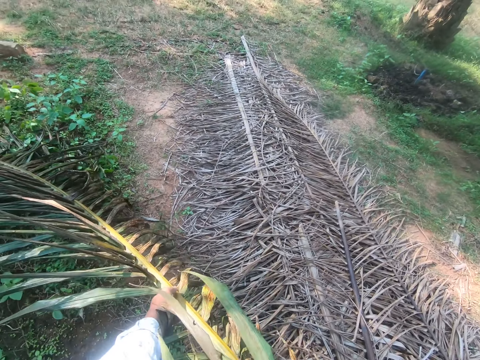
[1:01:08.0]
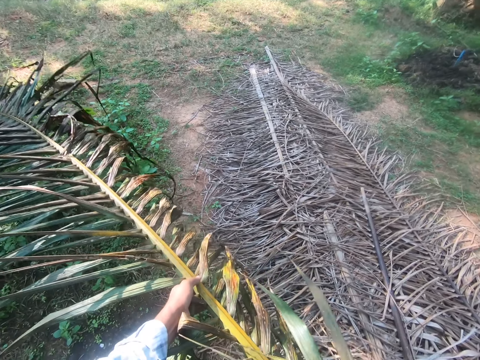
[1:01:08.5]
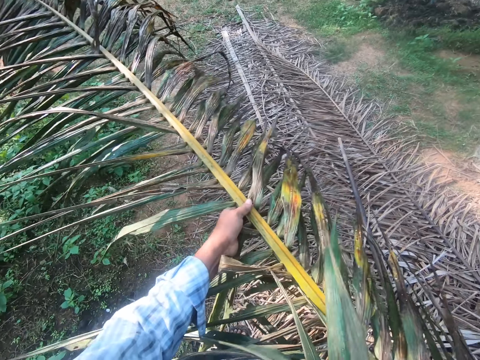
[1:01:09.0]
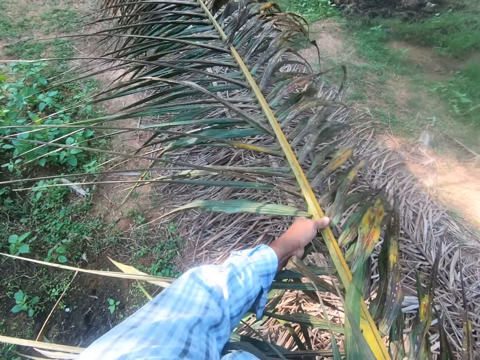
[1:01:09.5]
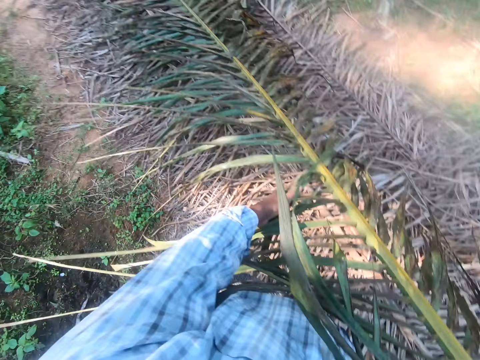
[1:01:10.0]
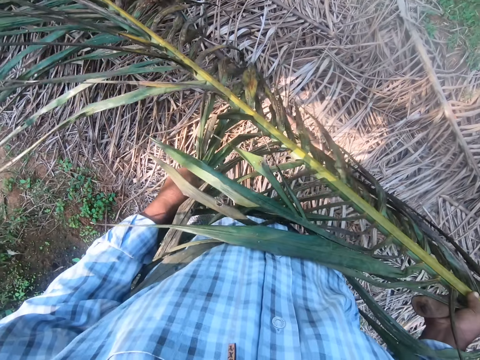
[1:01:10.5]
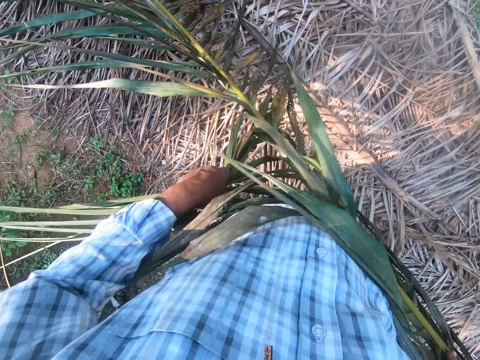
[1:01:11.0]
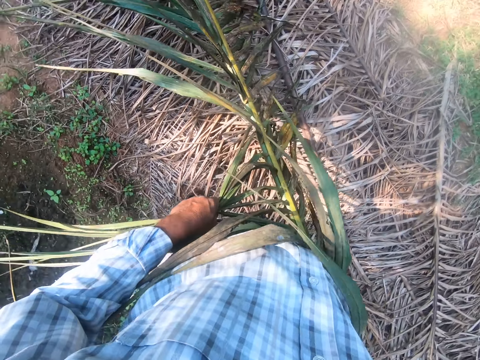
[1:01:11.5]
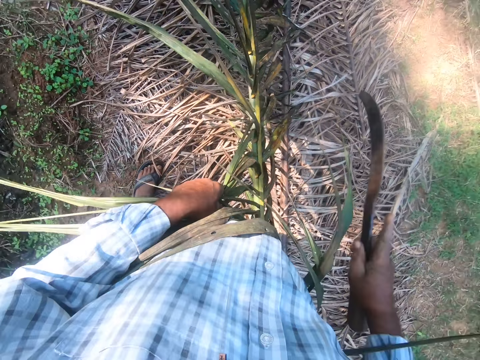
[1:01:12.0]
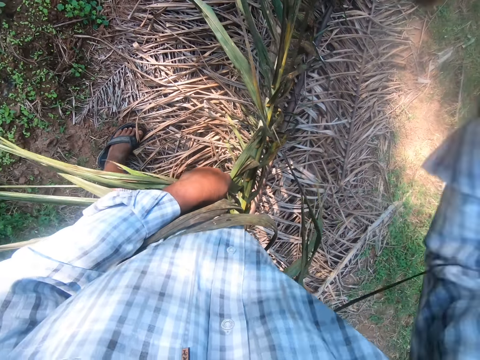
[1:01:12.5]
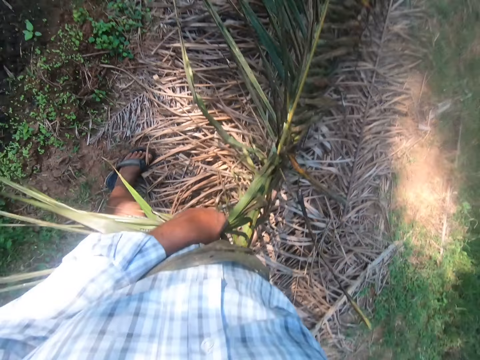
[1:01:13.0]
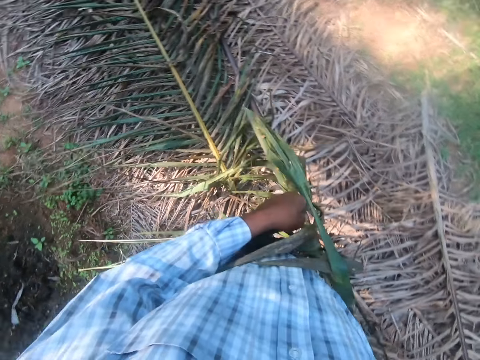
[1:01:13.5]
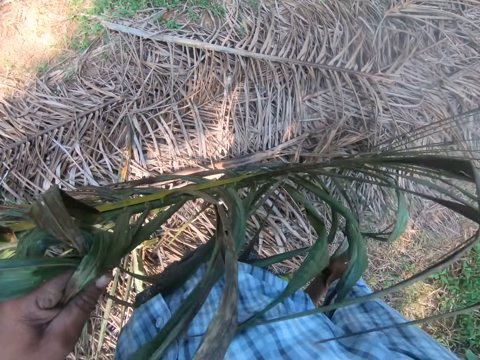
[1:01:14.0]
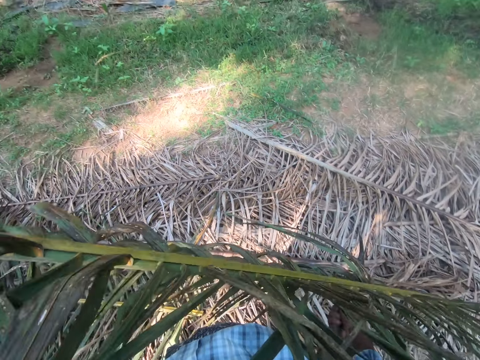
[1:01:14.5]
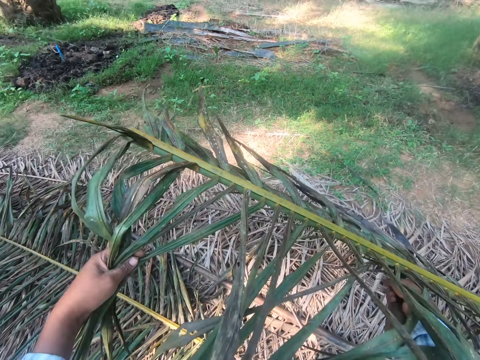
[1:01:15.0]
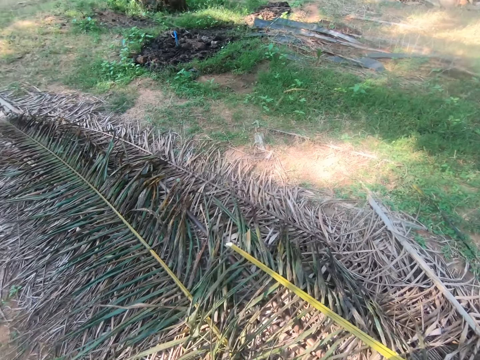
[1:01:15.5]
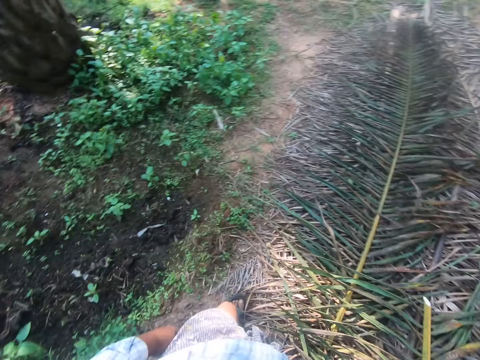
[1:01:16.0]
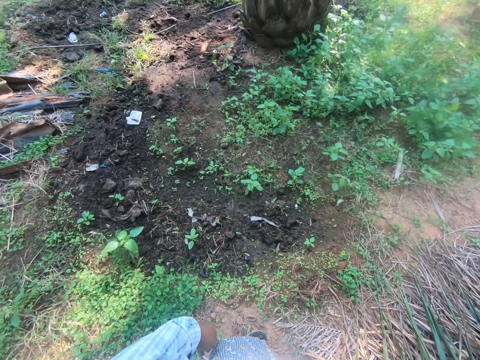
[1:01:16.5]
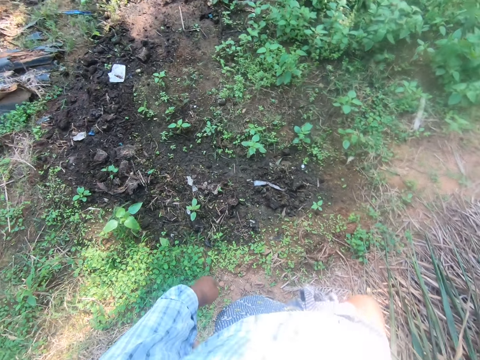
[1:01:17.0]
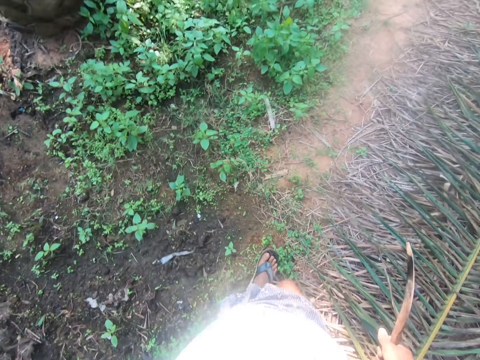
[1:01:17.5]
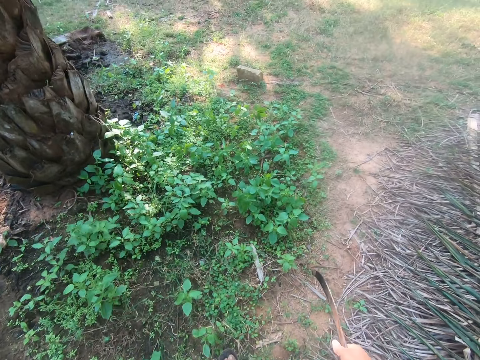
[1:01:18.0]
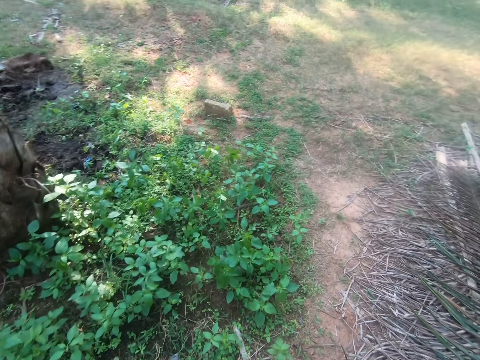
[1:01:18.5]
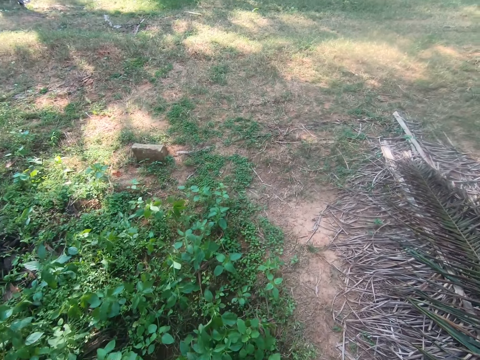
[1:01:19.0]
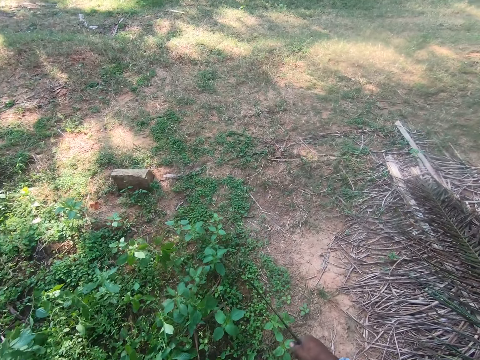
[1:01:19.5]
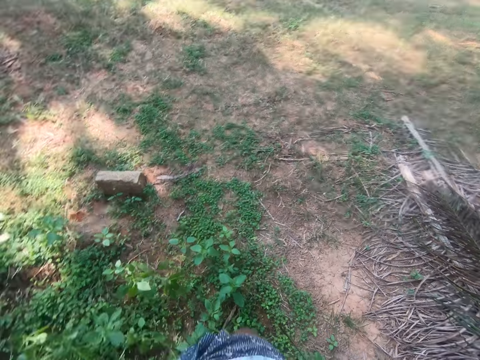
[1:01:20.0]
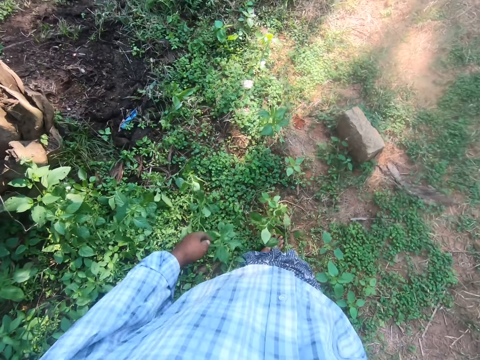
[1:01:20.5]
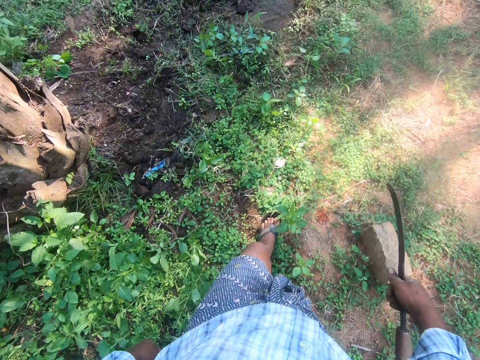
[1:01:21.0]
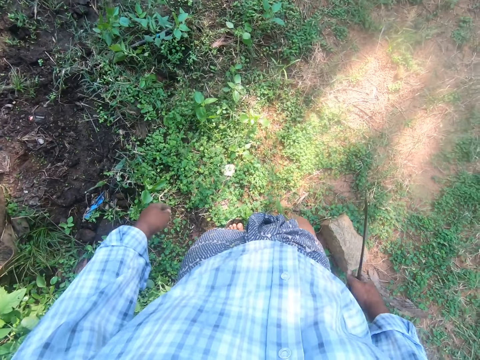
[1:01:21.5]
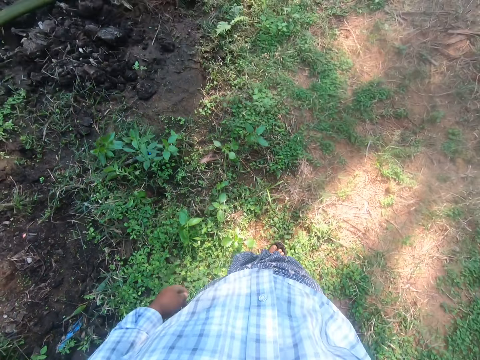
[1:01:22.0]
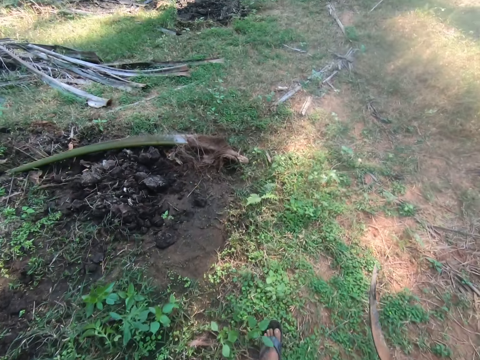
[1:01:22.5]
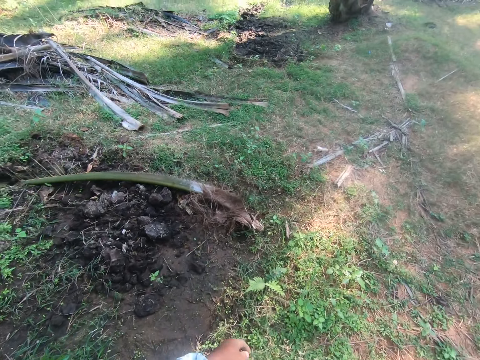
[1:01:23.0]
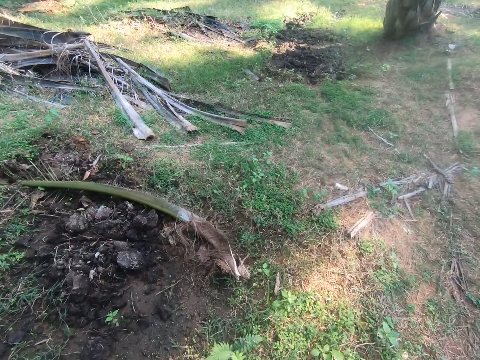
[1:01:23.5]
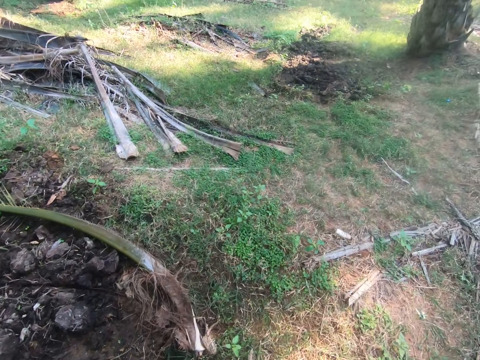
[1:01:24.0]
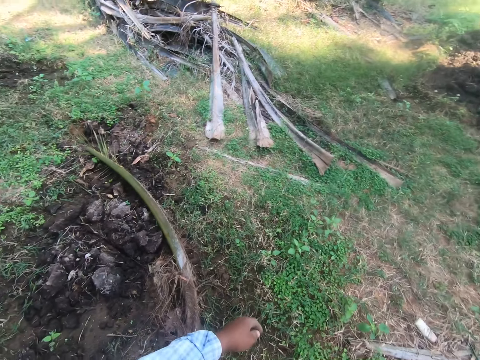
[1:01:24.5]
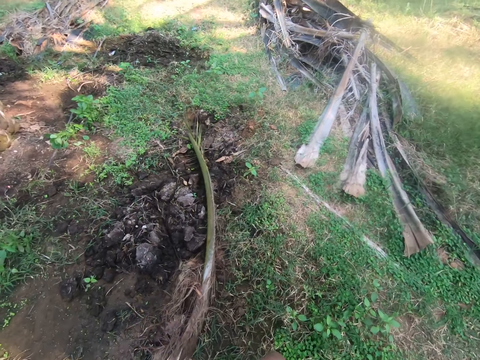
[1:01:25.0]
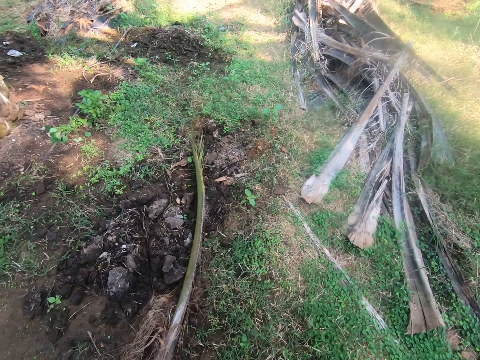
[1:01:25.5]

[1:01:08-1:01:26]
The camera wearer holds a palm leaf stalk. He drops the palm frond on a pile of palm fronds on the ground. He cuts the palm frond in two with the sickle in his right hand. He drops one half of the palm frond on the pile of palm fronds. He walks around and holds a panga.

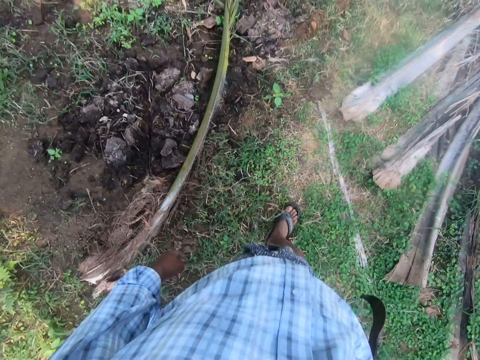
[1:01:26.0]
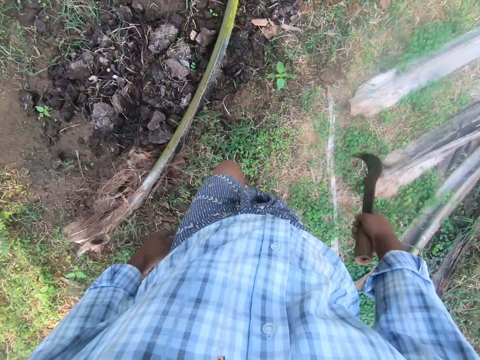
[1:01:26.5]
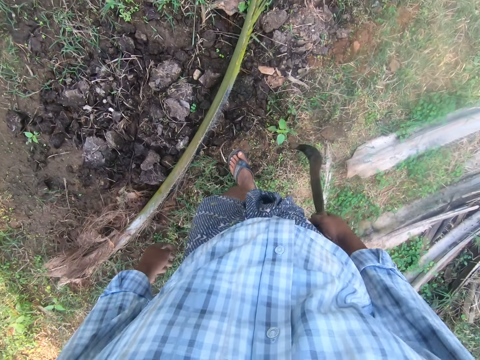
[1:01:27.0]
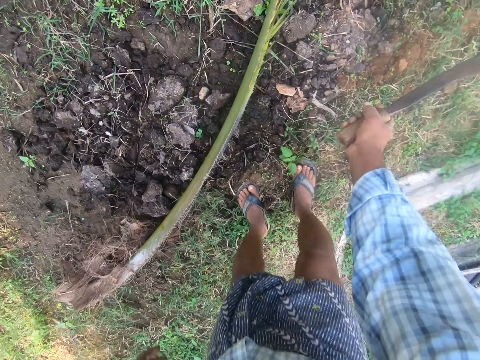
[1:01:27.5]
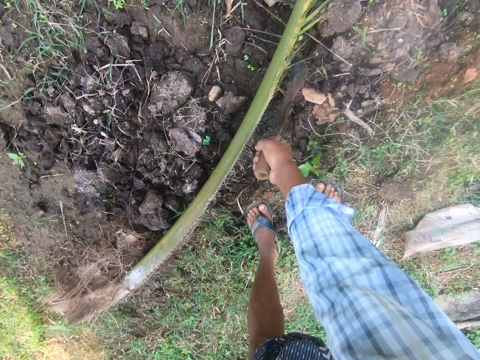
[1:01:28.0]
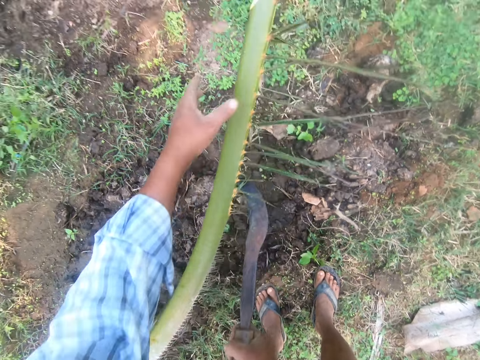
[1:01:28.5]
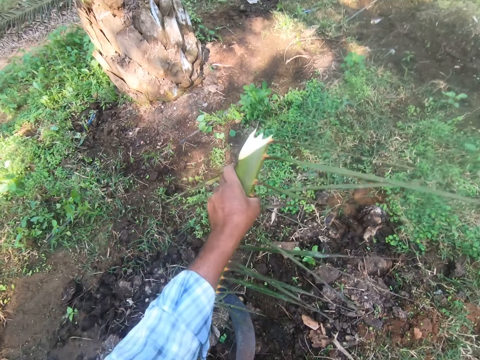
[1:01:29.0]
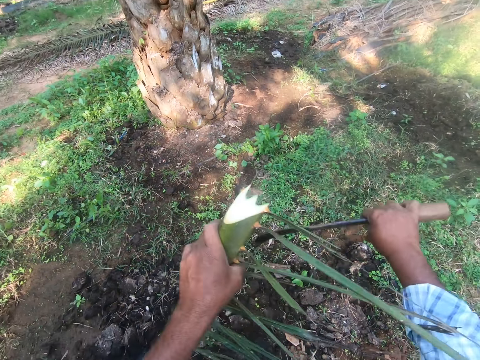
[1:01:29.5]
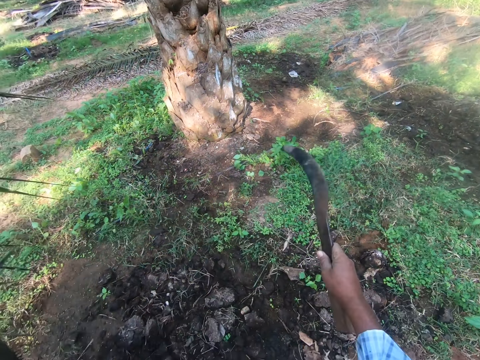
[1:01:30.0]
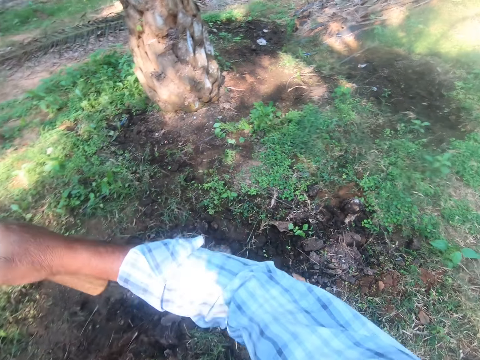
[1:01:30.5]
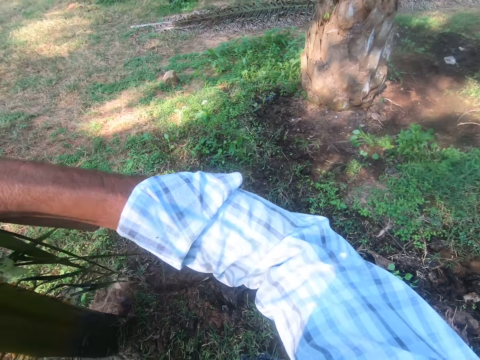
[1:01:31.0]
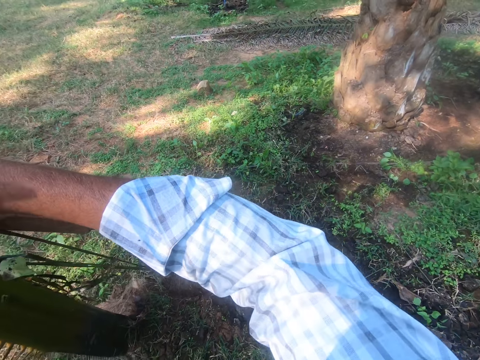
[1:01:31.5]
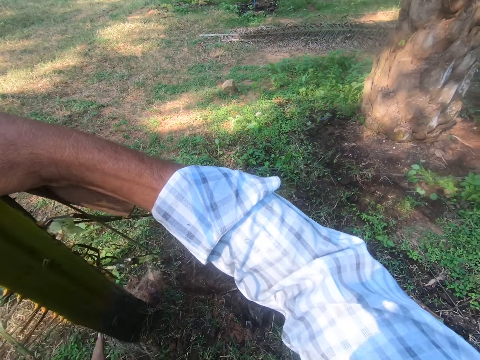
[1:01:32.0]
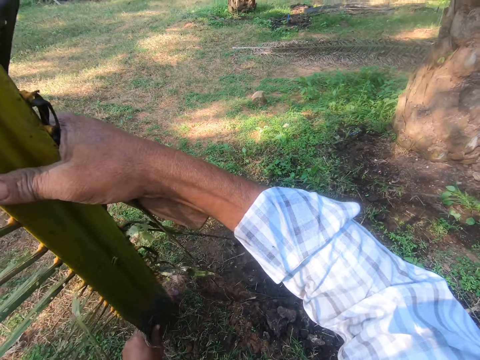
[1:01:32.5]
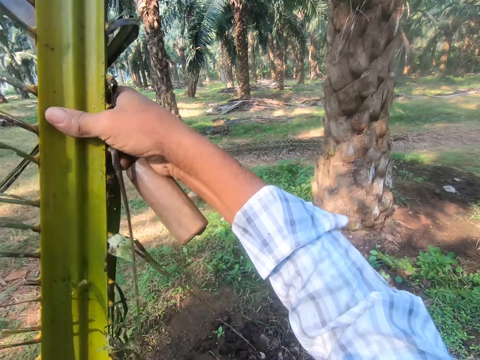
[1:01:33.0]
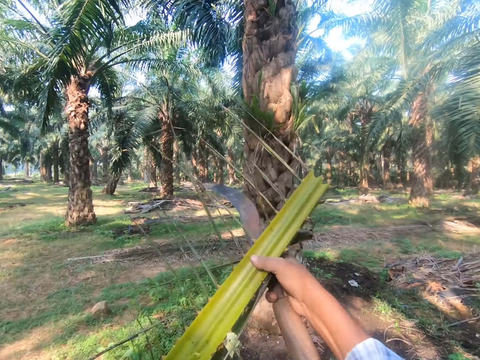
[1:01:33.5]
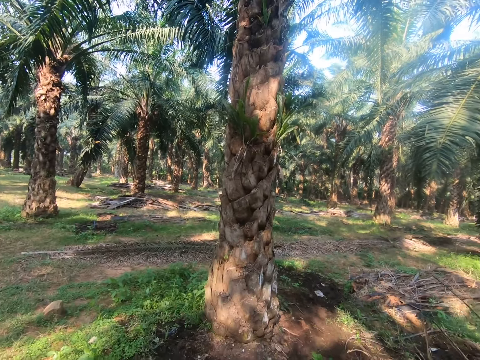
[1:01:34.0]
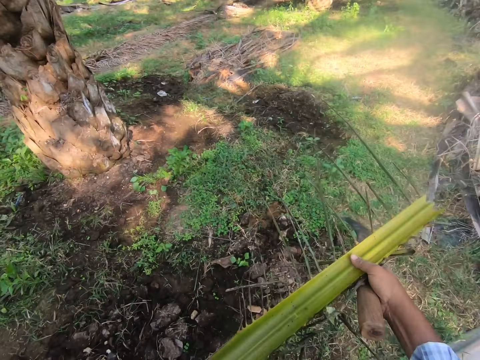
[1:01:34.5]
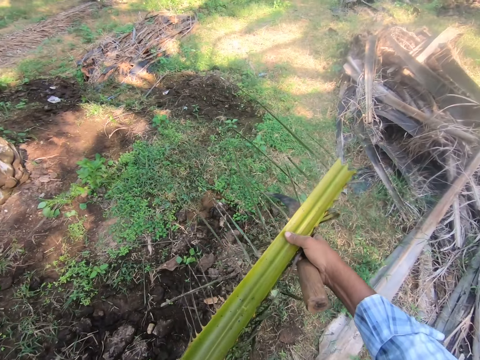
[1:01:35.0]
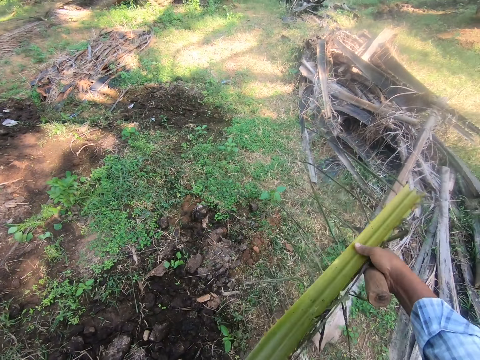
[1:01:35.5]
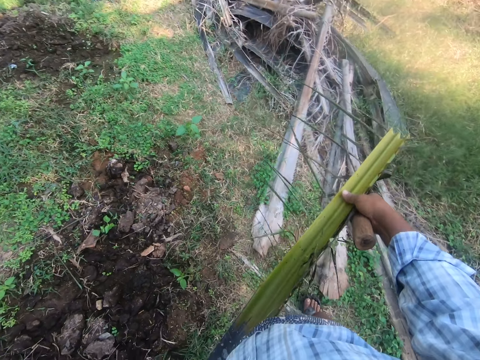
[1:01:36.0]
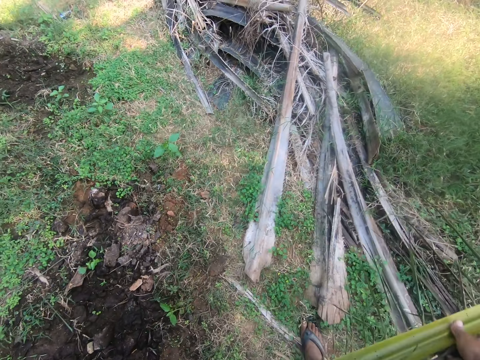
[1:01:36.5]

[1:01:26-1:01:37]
The camera wearer picks up a palm frond end with the sickle in his right hand. He holds a palm leaf stalk.
